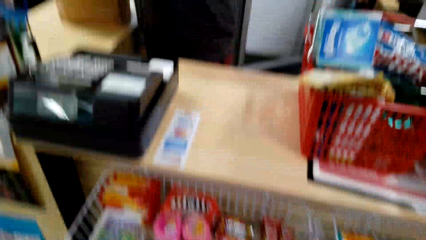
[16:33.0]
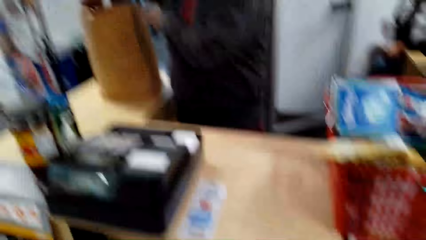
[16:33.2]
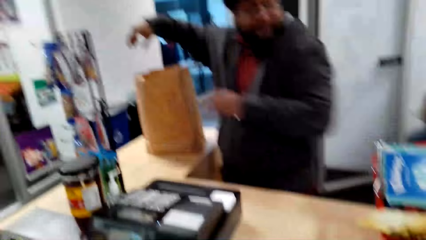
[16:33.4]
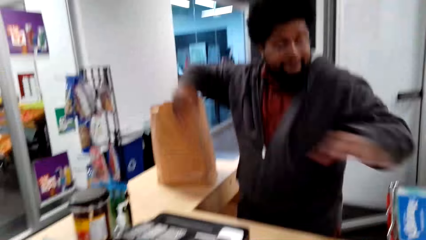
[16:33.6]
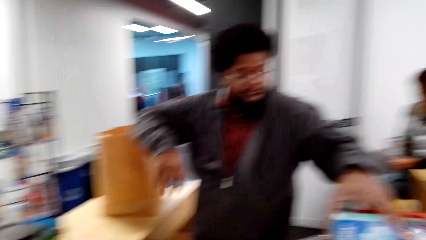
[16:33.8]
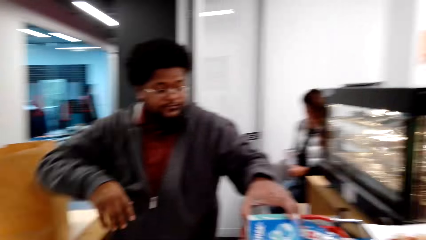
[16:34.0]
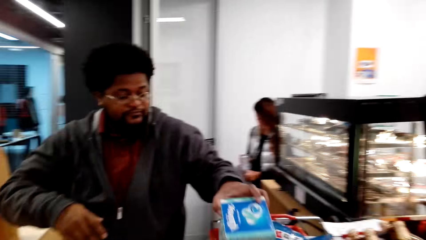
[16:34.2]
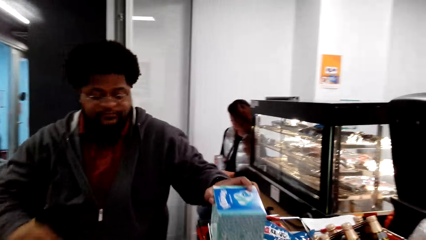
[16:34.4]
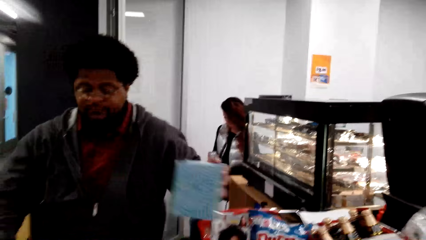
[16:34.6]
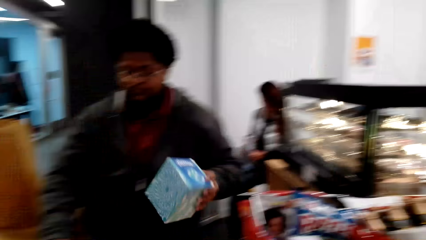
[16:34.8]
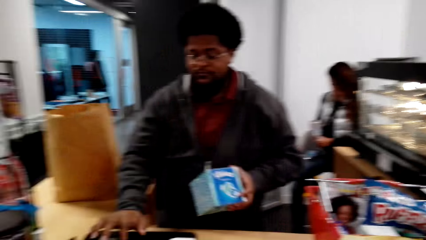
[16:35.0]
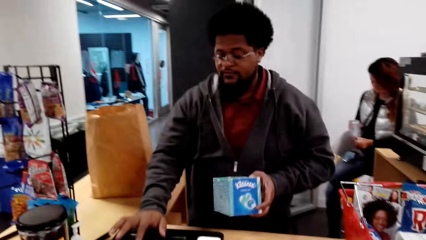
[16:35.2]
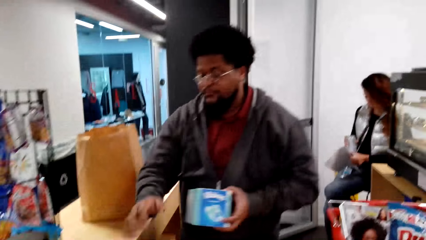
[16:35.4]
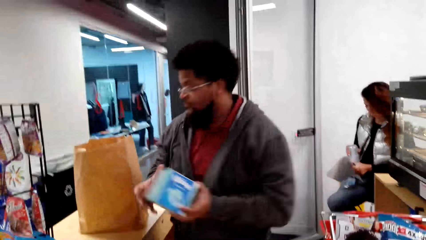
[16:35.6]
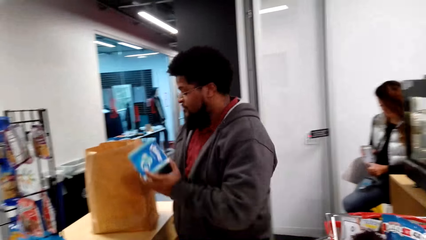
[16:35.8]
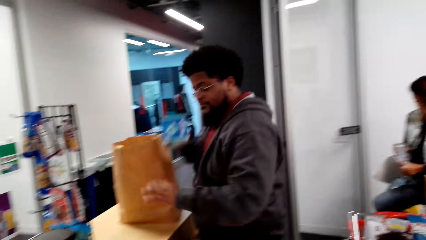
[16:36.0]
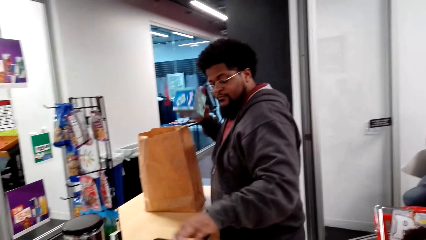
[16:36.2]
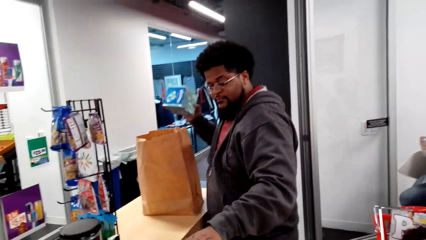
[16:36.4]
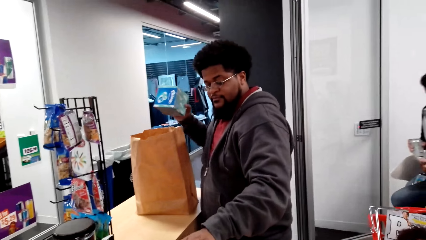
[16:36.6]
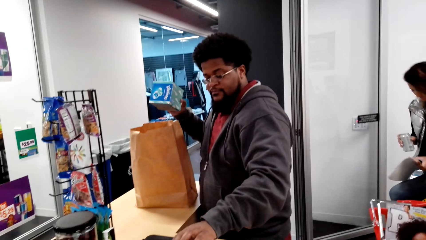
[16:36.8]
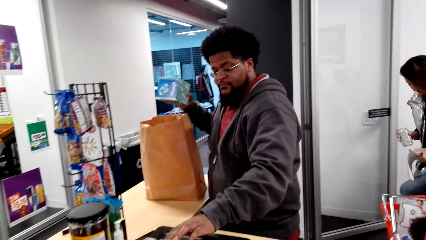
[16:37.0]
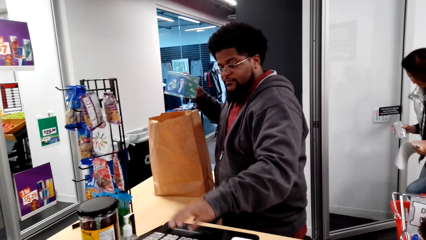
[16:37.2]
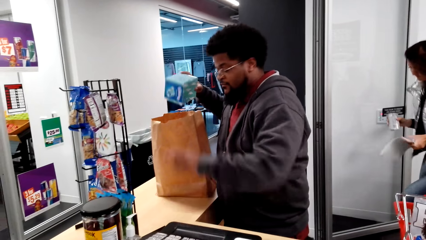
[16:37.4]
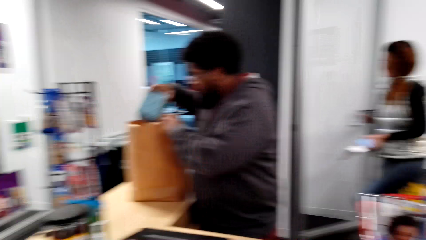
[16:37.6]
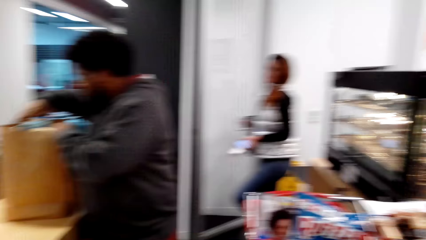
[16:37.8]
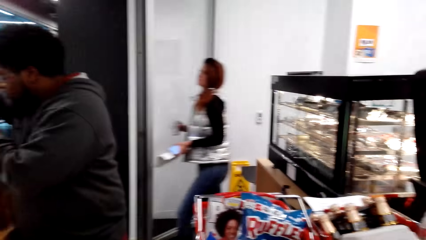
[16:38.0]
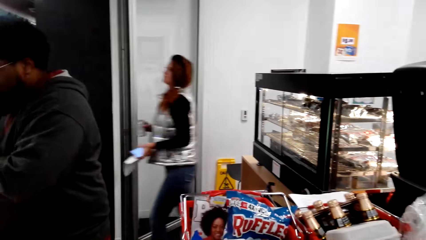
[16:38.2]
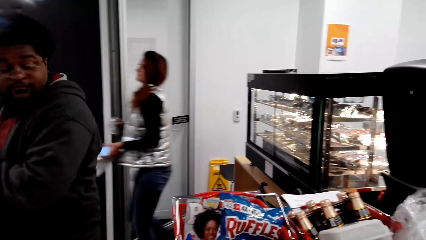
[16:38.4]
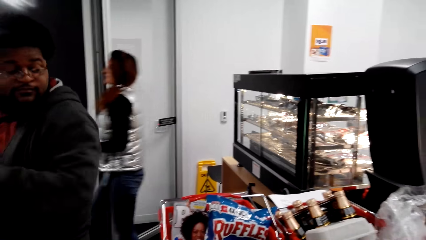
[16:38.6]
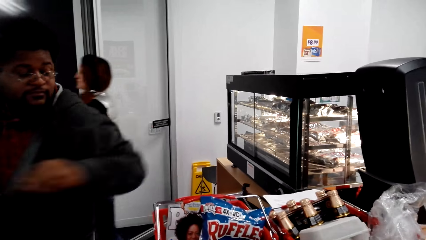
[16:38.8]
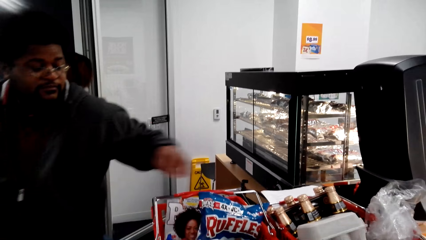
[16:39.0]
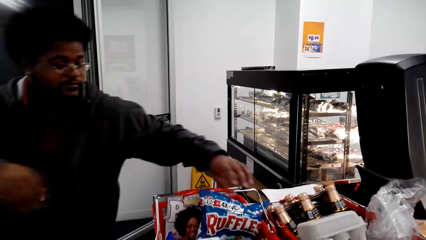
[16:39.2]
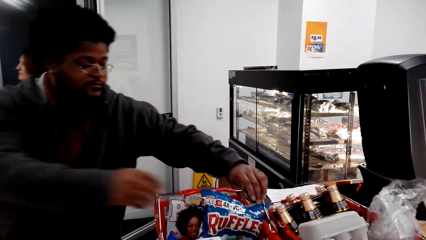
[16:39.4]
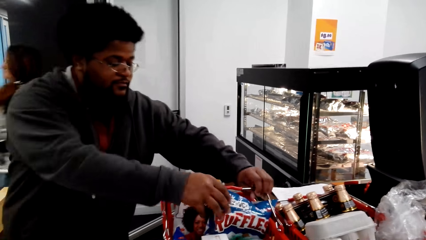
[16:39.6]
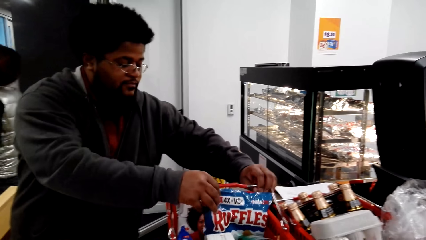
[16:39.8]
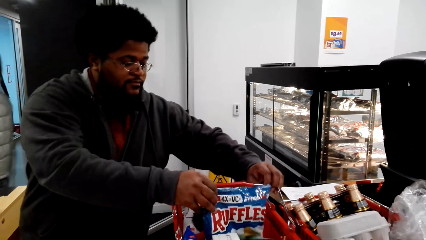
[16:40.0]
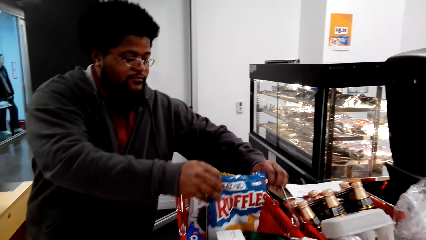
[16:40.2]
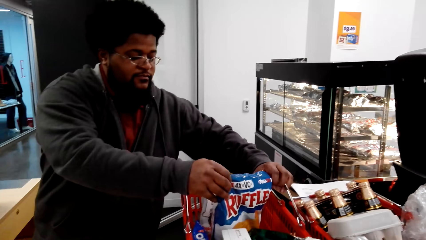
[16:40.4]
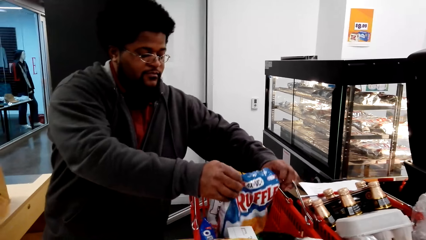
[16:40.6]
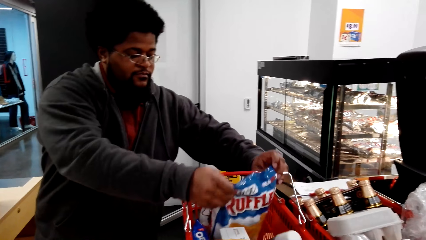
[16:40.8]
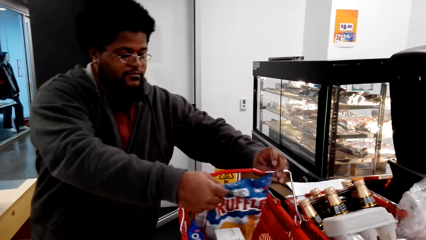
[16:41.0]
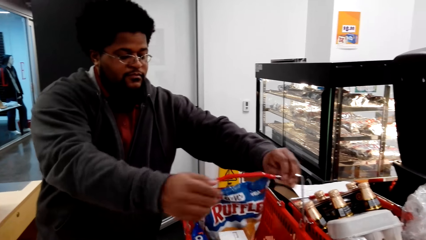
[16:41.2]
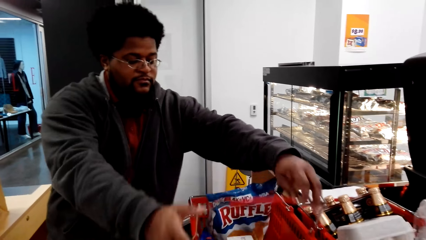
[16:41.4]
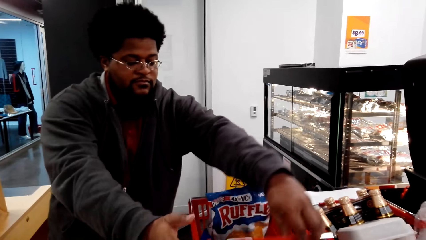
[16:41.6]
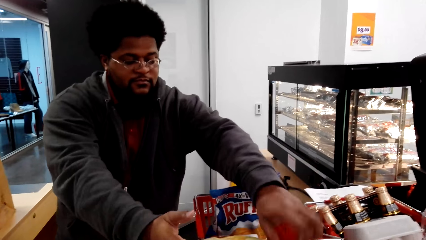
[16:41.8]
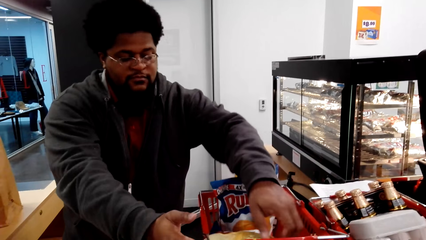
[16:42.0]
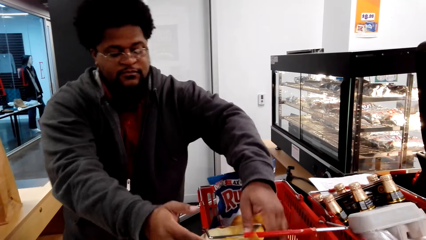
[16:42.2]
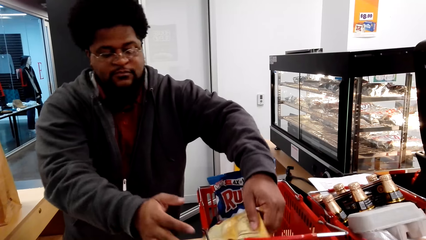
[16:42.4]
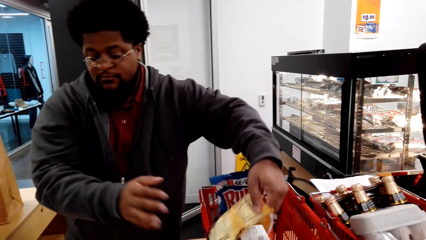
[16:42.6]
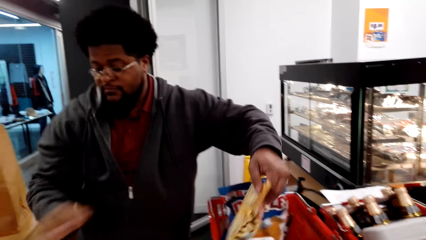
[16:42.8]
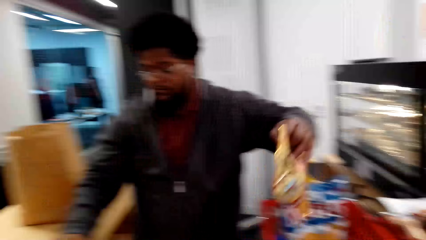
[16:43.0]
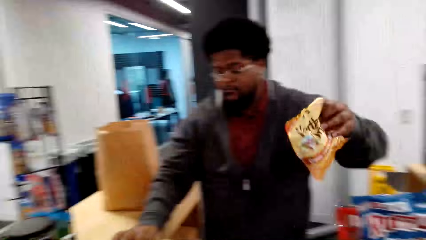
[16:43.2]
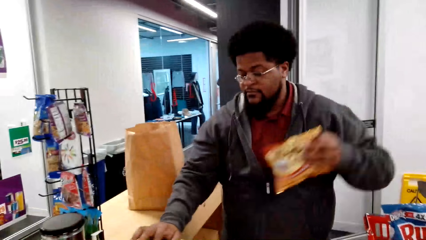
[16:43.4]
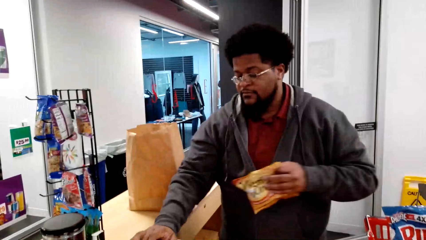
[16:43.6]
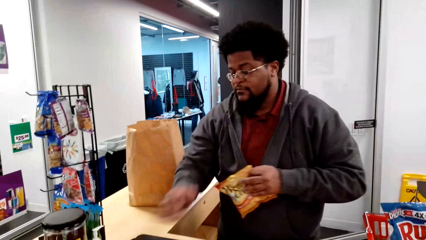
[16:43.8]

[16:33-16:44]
A man puts a packet of tissue paper to a khaki bag. The man grabs the facial tissue. The man presses the cash register. The man takes something. The man puts the facial tissue in the paper bag. A woman walks from the room. The man holds the packet. The man touches the ruffles. The man adjusts the basket handle. The man picks up the packet from the shopping basket. The man presses the cash register.

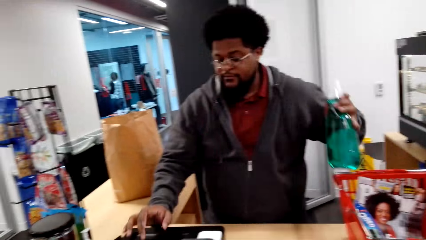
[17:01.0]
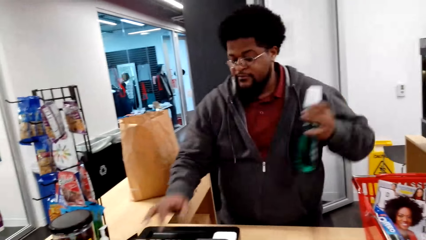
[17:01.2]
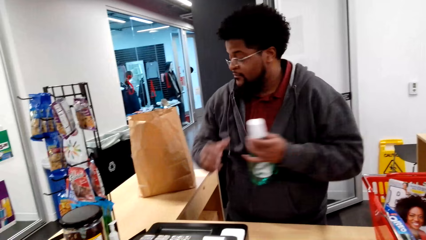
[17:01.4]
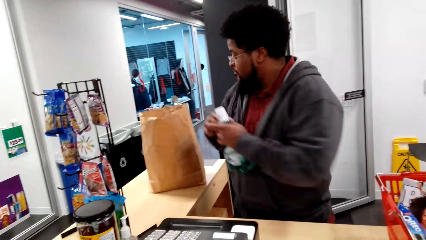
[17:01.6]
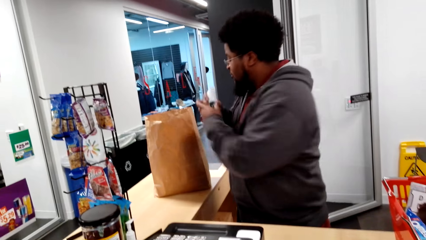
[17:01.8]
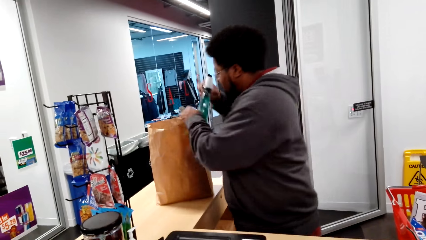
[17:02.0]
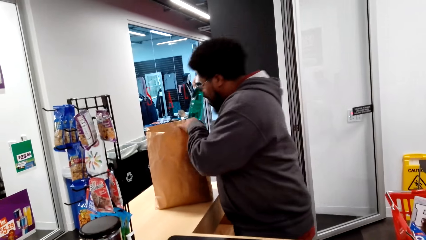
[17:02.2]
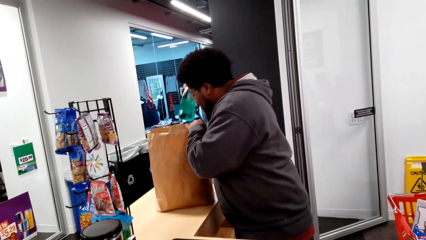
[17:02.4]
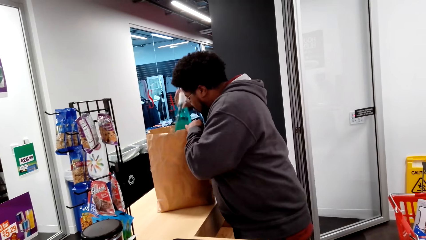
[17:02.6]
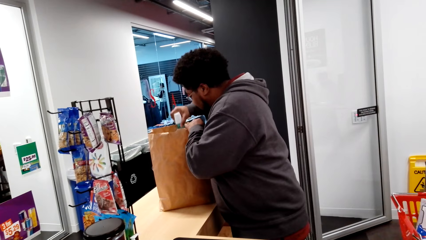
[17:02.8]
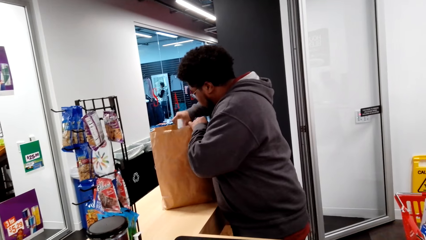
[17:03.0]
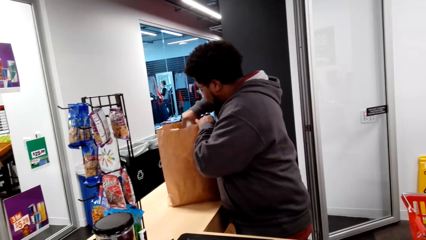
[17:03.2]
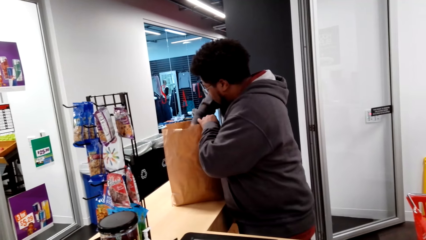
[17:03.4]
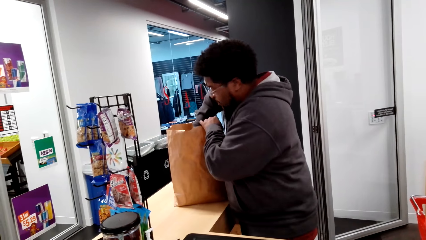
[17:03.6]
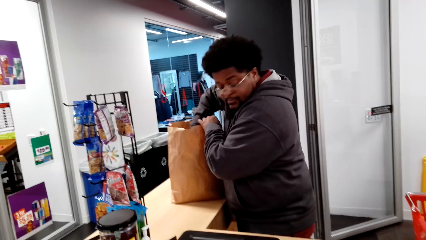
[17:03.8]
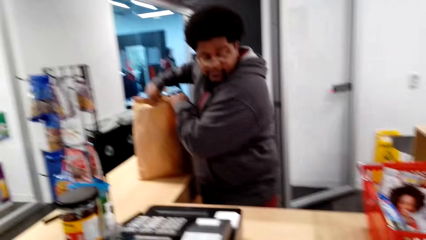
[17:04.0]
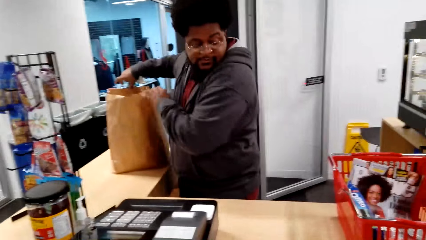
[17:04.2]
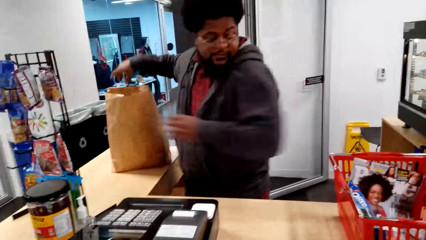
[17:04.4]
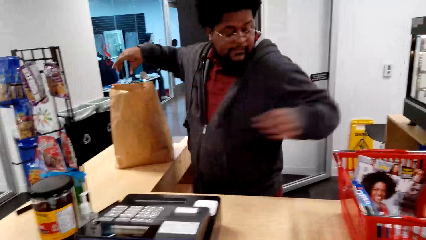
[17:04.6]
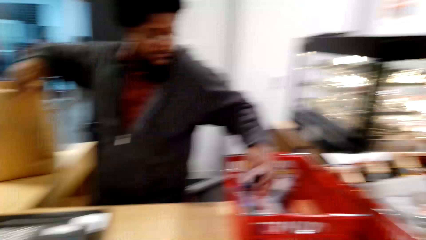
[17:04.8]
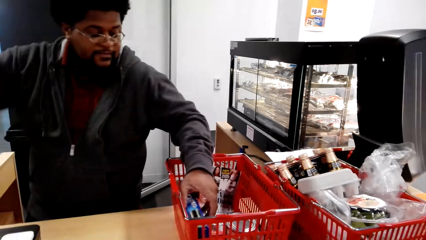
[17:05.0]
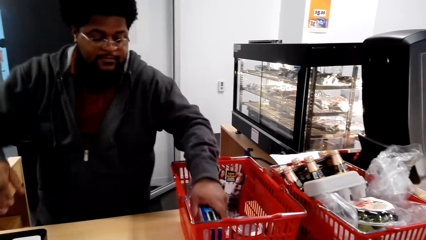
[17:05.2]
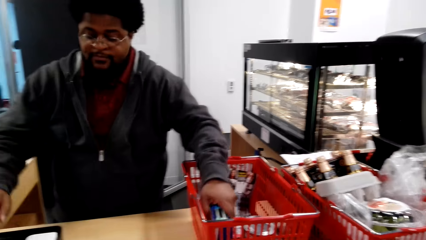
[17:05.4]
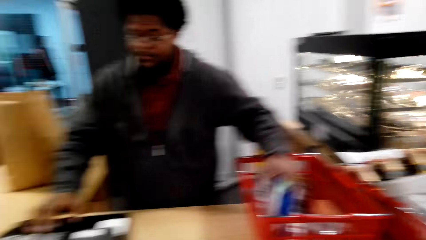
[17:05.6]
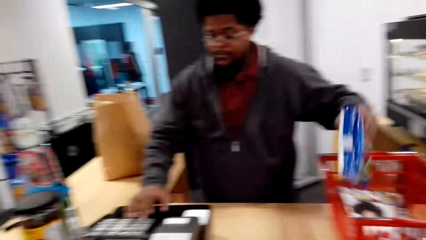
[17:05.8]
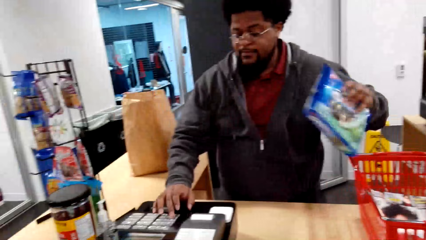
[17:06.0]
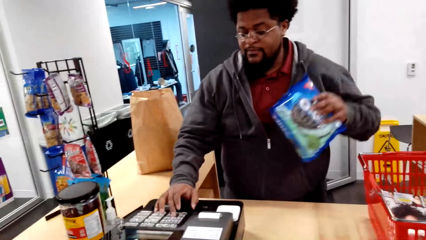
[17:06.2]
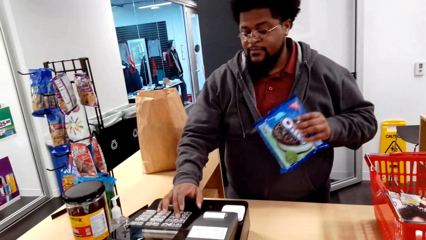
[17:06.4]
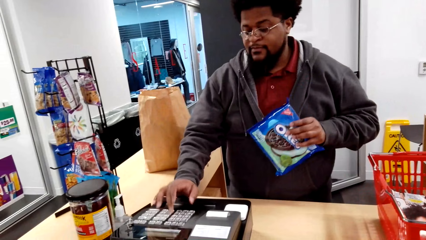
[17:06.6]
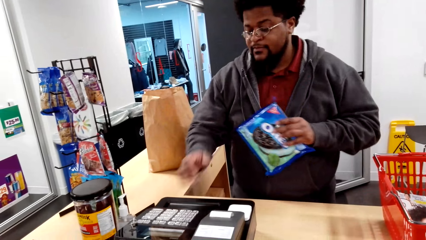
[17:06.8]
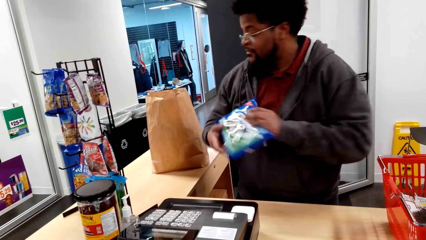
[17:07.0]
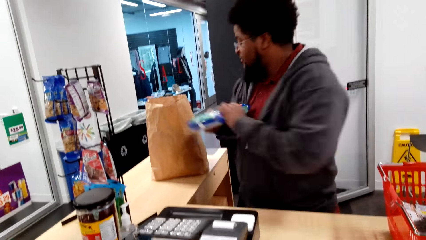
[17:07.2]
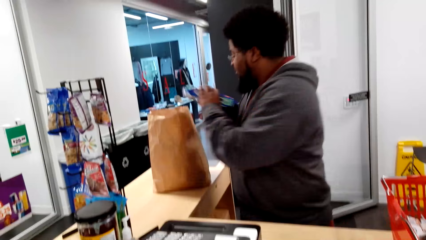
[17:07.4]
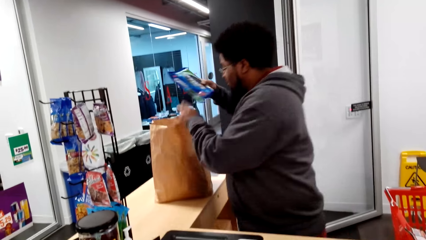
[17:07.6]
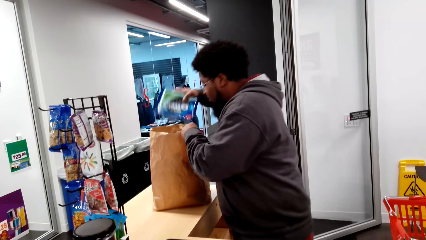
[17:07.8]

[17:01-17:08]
A man takes liquid. The man presses the cash register. The man puts the detergent in the paper bag. The man takes a packet of chocolate from the shopping basket. The man presses the cash register.
